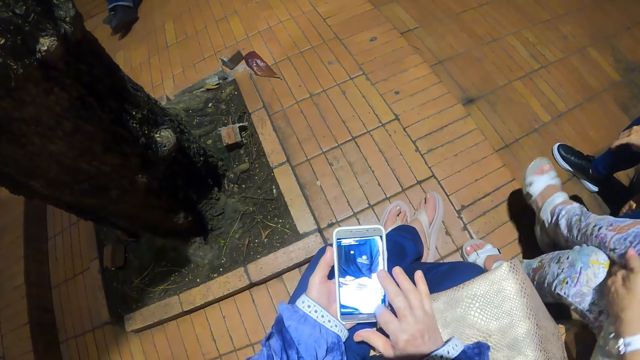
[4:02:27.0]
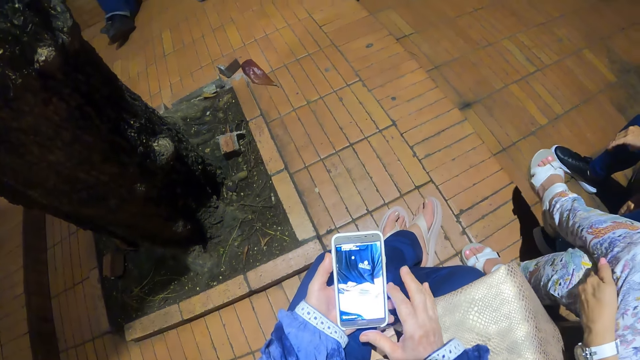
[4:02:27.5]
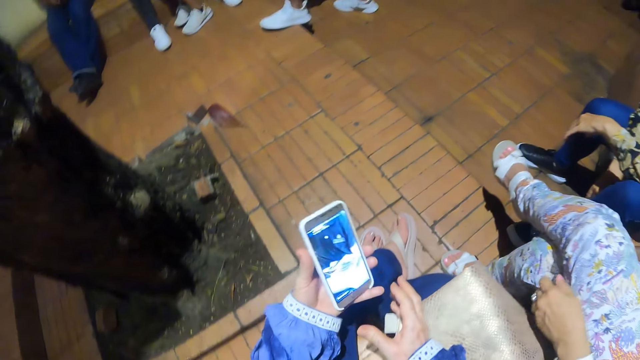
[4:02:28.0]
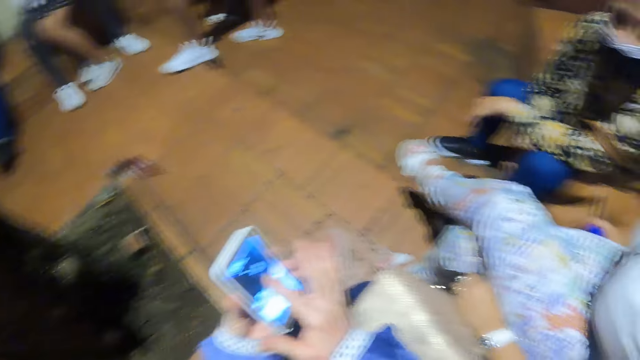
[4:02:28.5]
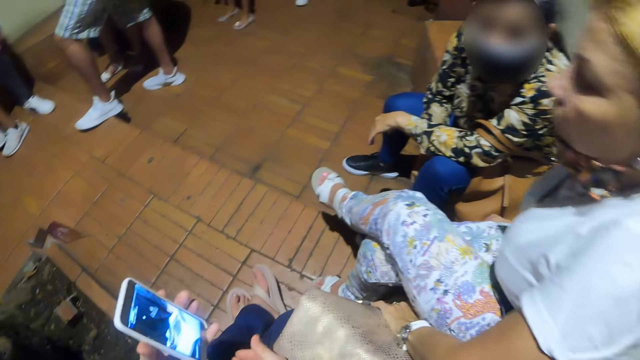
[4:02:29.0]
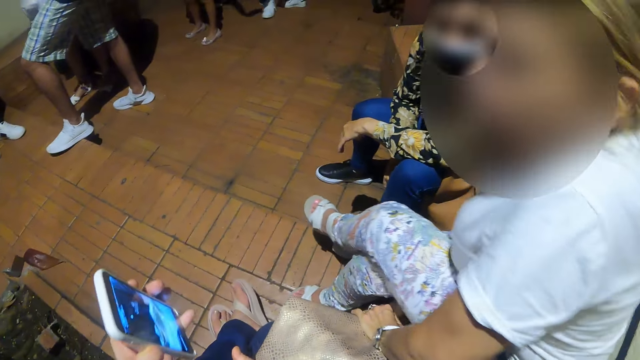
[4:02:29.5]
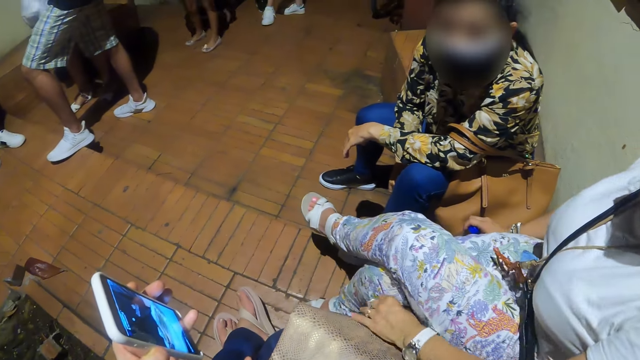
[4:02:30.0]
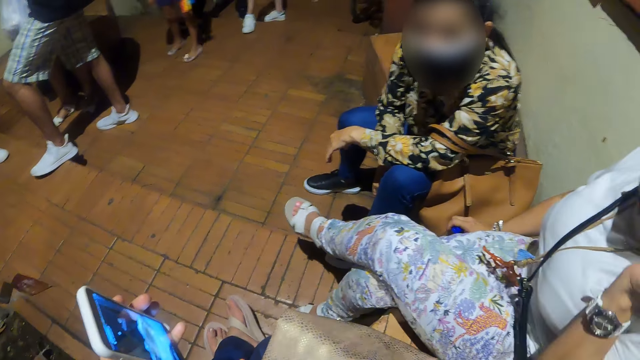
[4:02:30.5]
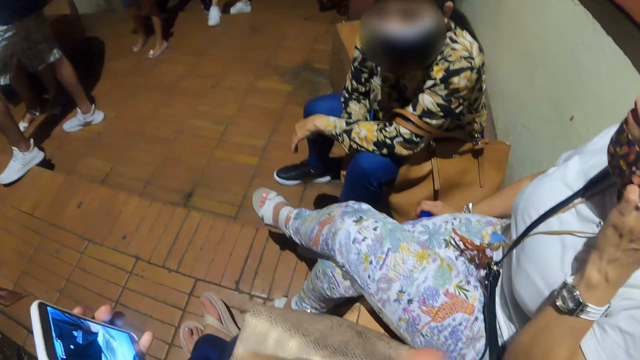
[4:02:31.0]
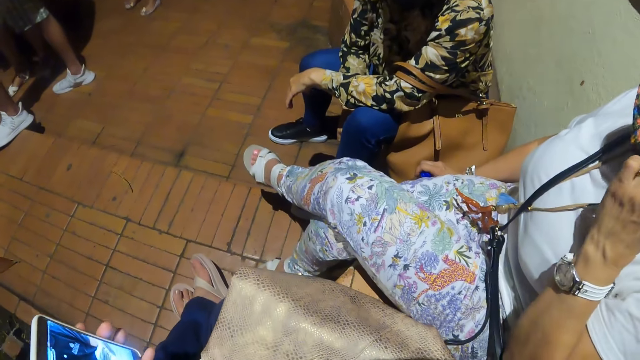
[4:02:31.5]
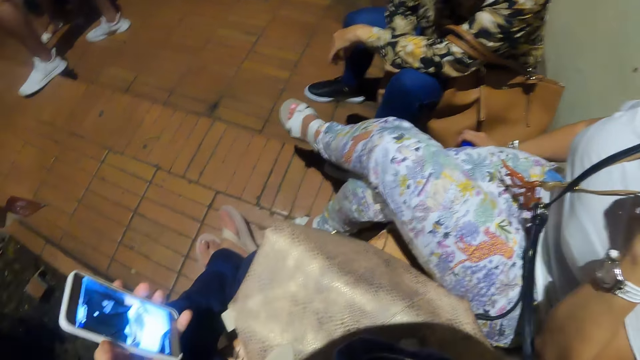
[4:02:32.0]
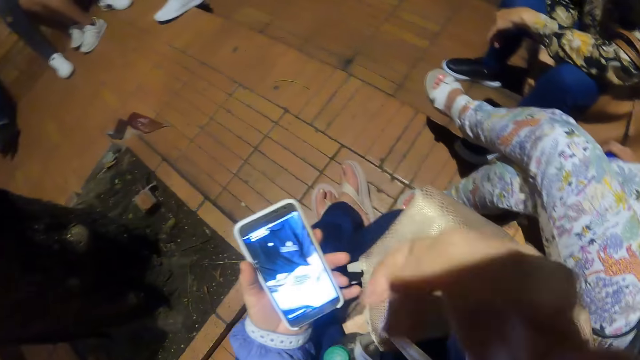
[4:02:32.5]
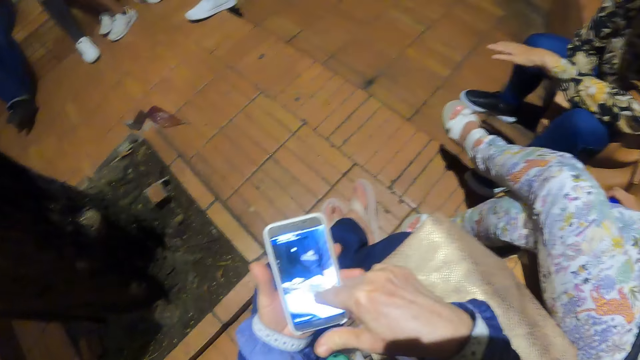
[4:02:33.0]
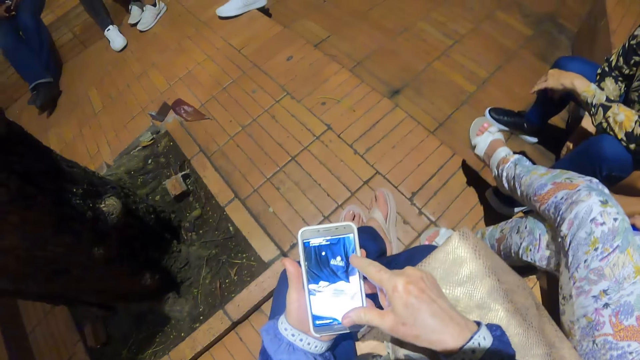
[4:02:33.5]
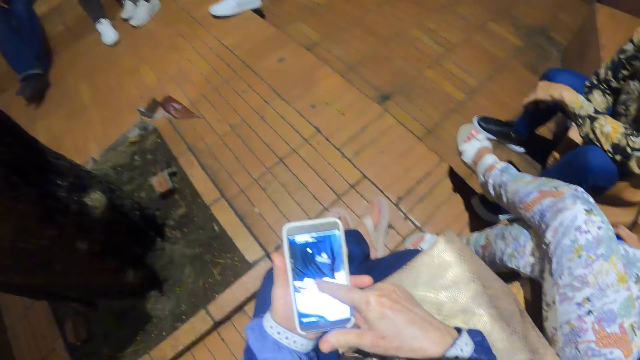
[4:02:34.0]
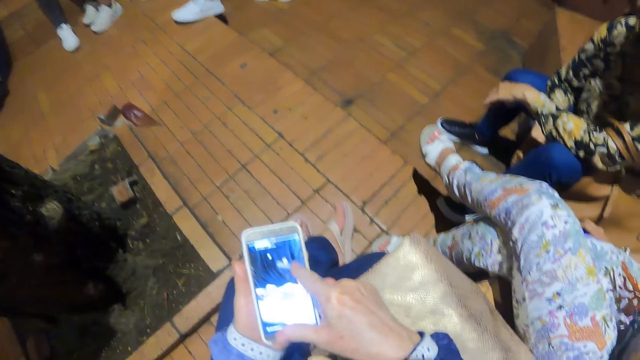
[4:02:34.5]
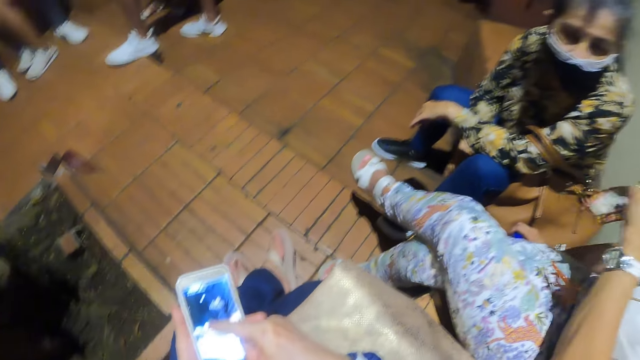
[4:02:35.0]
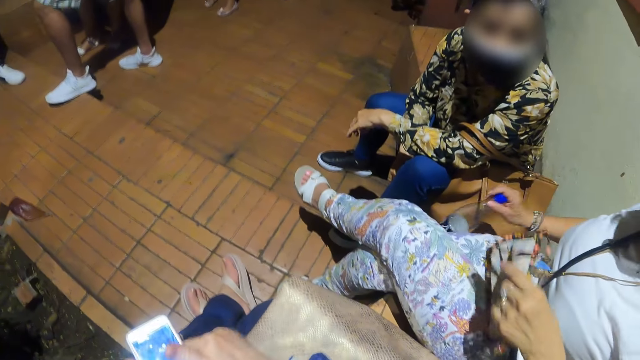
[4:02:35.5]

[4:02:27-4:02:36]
The lady moves her leg. The lady touches her face. The camera wearer operates the phone.

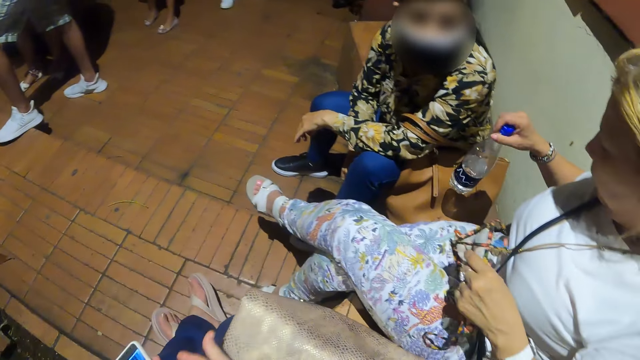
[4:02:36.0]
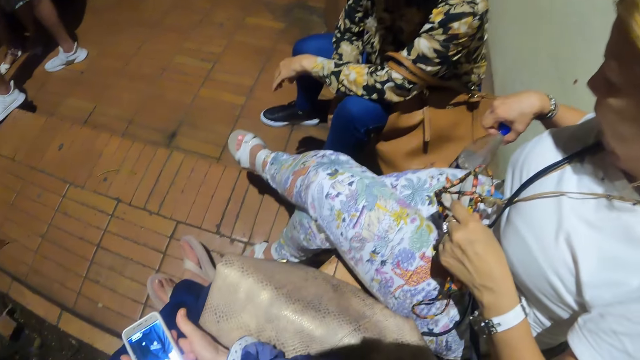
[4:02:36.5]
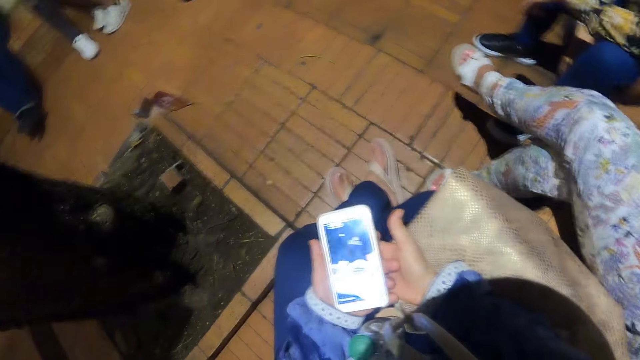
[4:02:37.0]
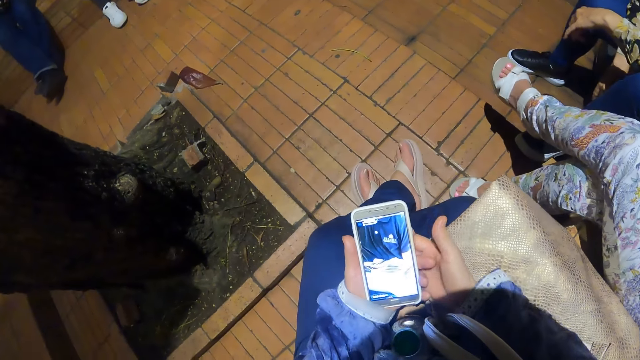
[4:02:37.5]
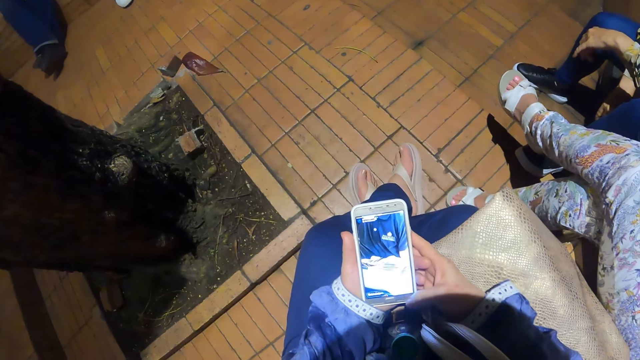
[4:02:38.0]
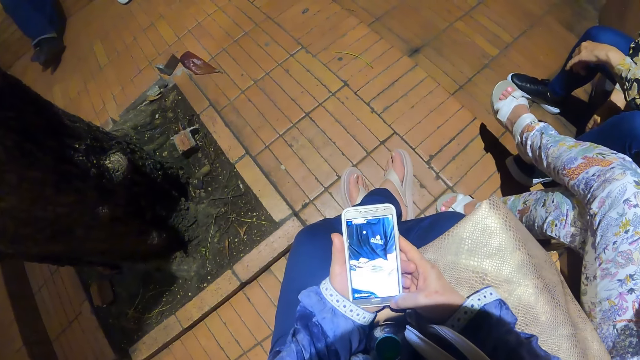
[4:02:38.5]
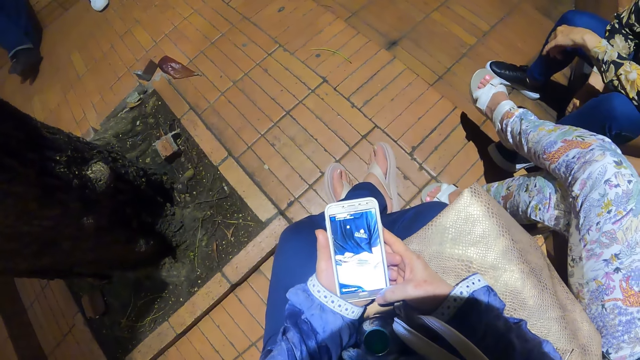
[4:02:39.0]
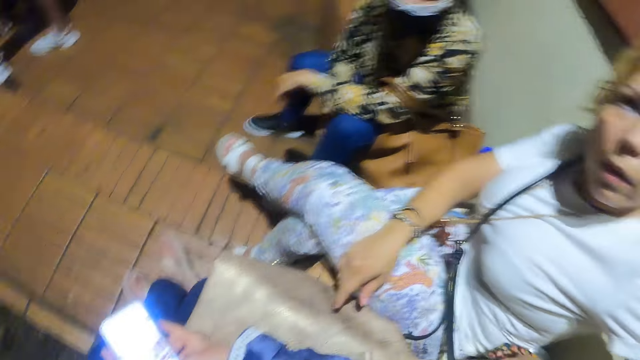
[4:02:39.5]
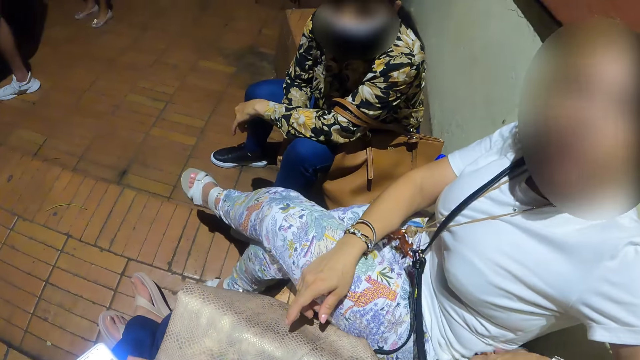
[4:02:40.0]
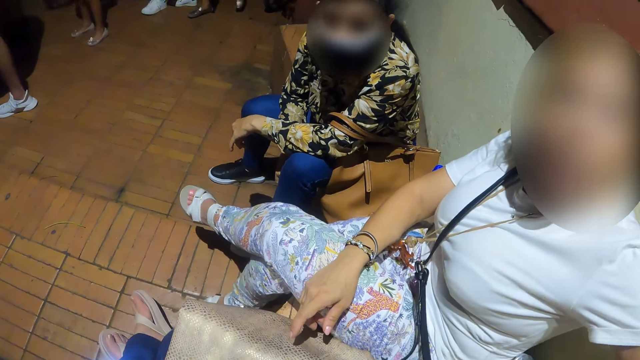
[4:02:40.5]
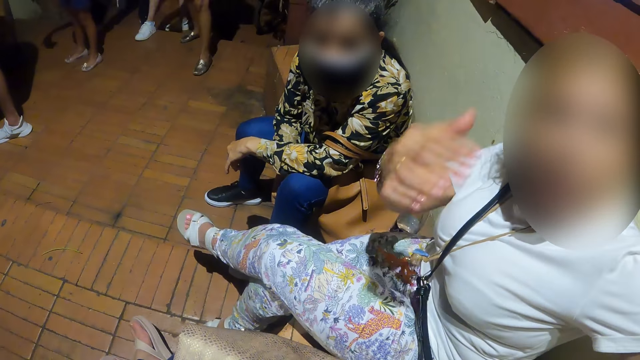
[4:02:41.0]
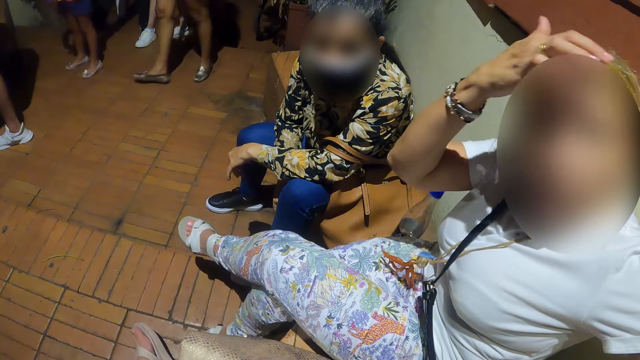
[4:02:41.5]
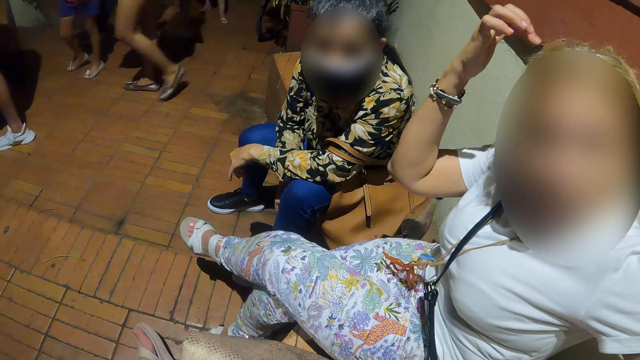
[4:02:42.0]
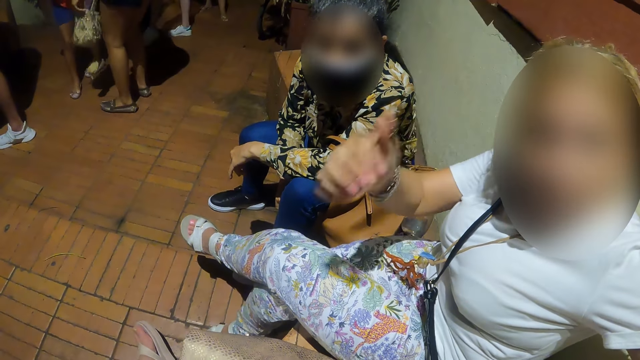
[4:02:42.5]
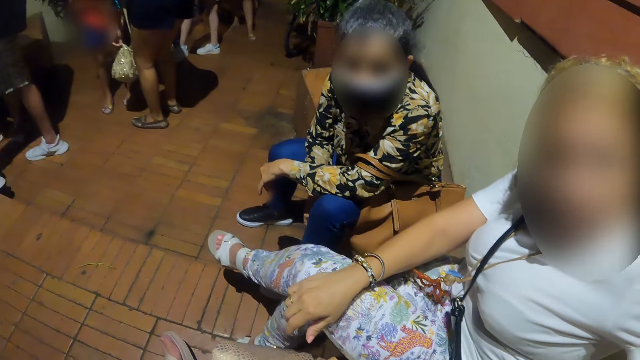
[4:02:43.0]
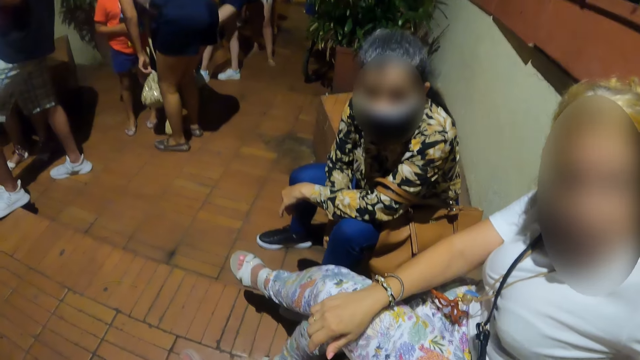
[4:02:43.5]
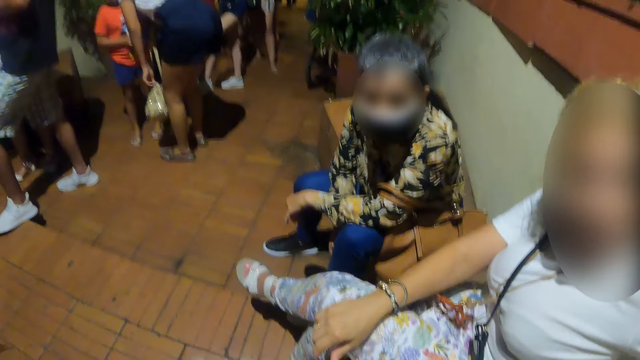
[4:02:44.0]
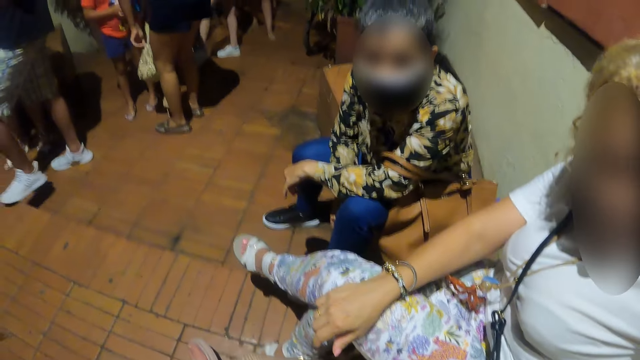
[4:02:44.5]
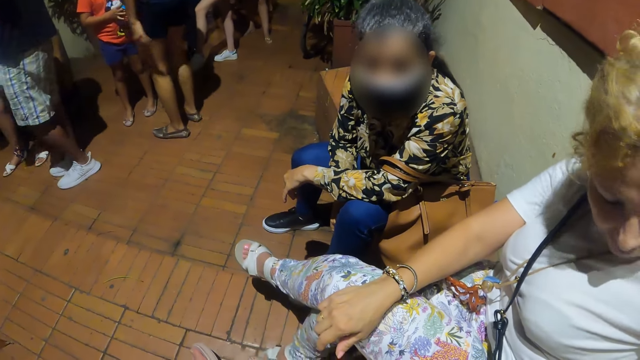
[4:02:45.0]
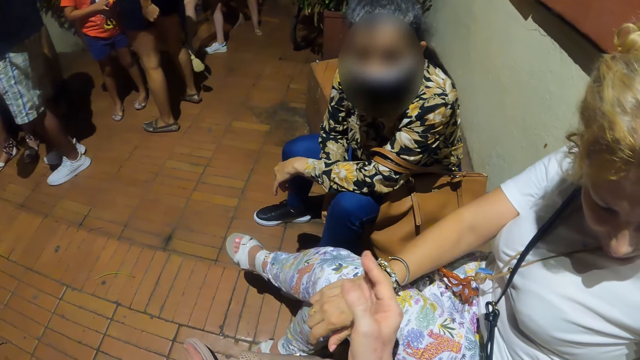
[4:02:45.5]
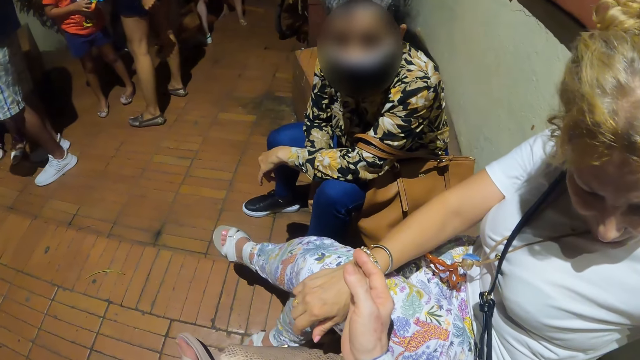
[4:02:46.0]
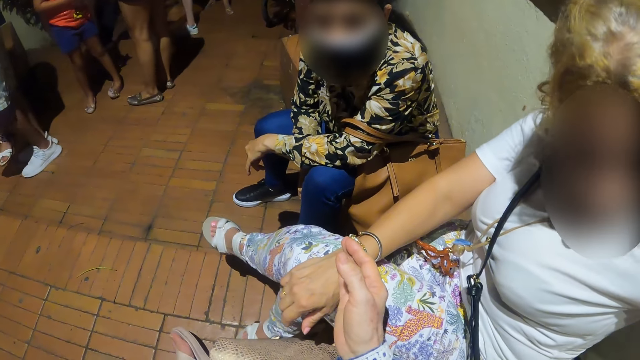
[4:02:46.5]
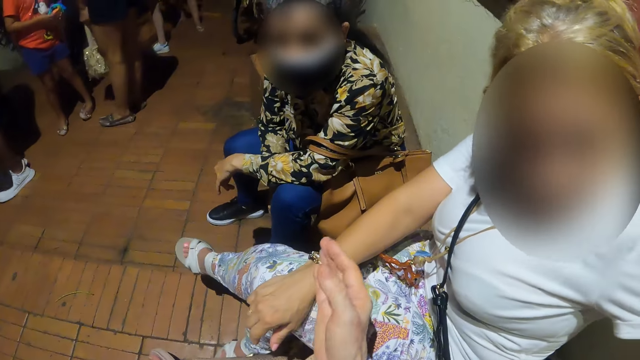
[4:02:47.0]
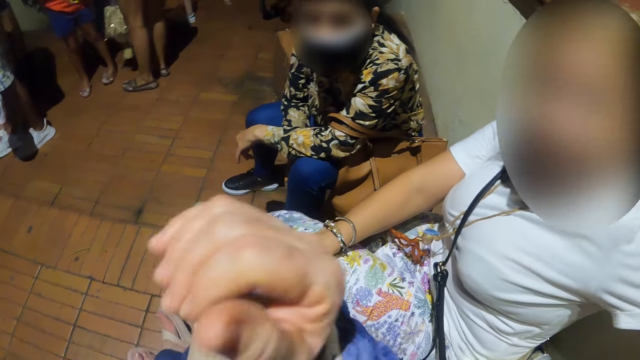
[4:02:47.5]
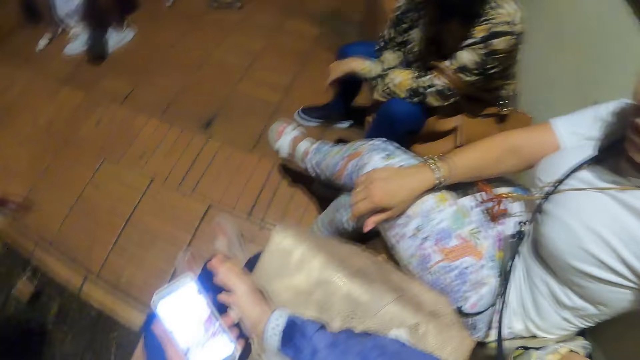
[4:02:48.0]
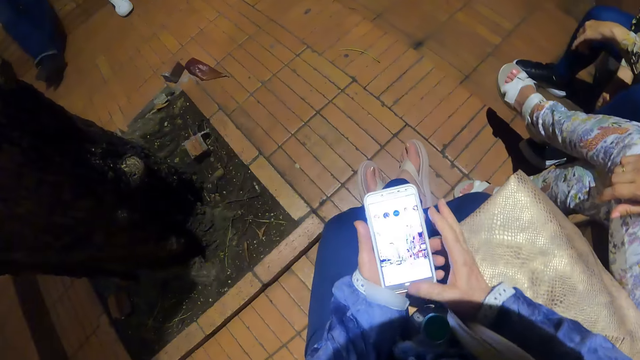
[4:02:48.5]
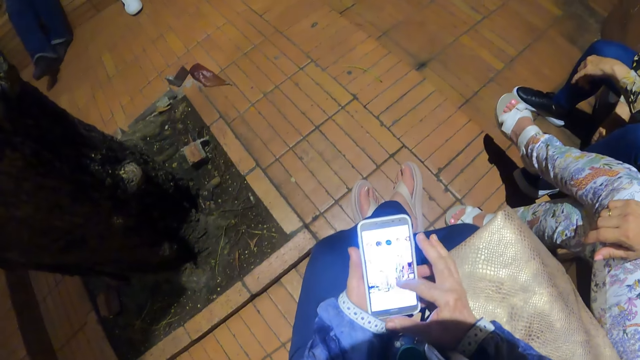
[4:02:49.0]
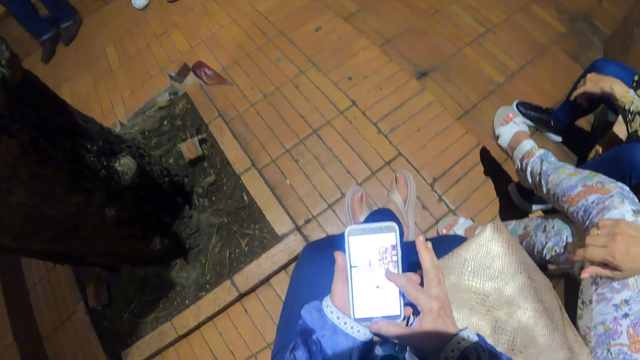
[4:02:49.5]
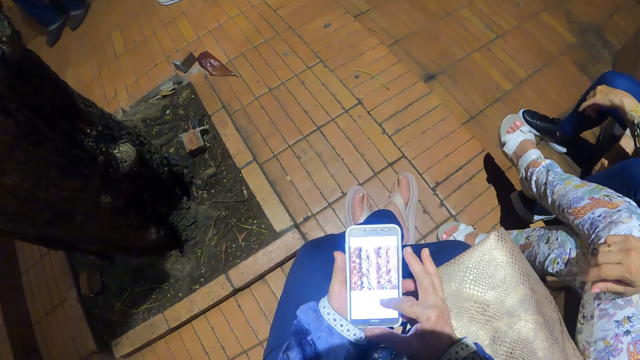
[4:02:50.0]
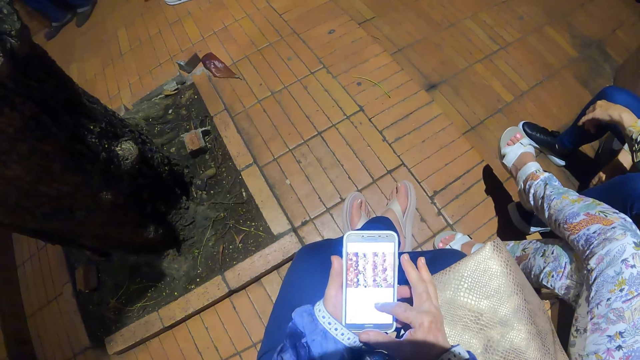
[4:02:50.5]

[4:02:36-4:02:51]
The lady puts the water bottle on the handbag and drops the water bottle. The camera wearer uses the phone. They dialogue with the lady. They sway their hand. They use the phone.
